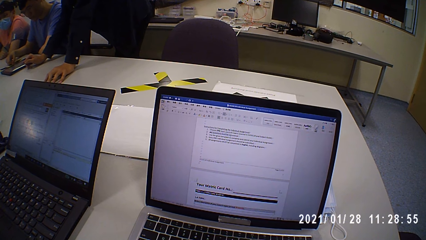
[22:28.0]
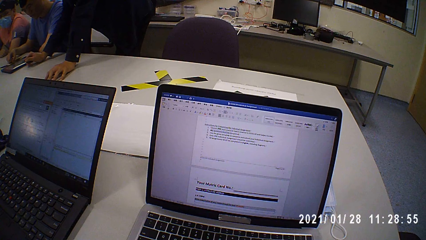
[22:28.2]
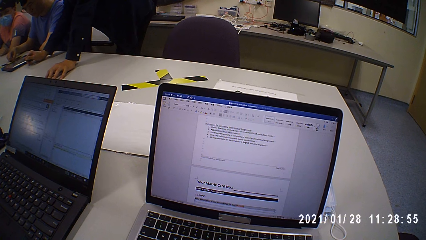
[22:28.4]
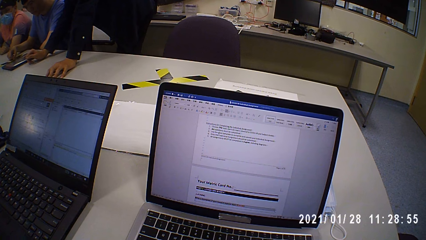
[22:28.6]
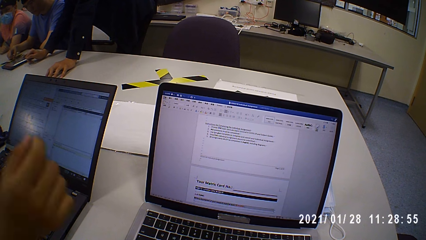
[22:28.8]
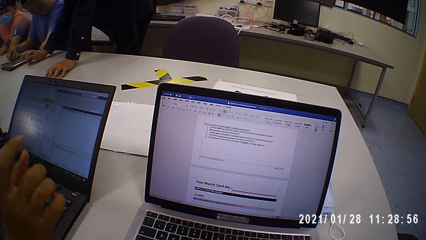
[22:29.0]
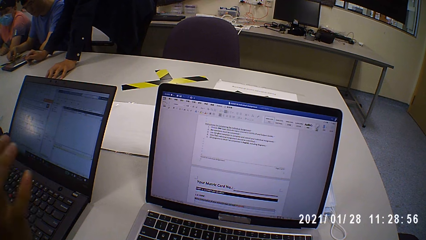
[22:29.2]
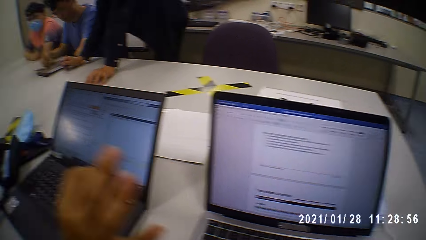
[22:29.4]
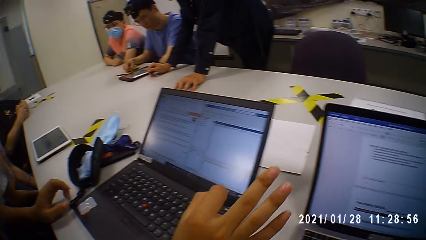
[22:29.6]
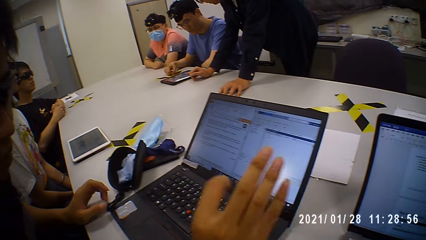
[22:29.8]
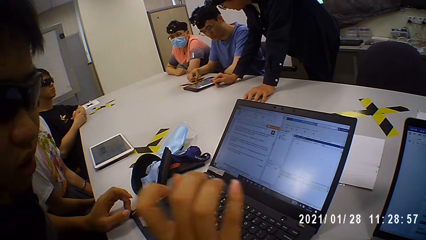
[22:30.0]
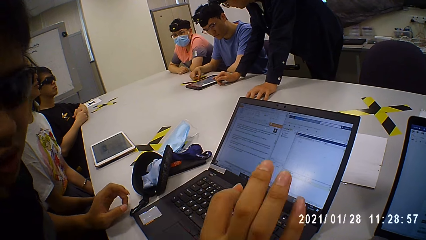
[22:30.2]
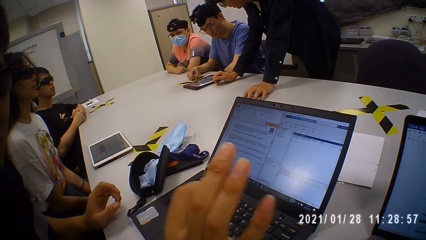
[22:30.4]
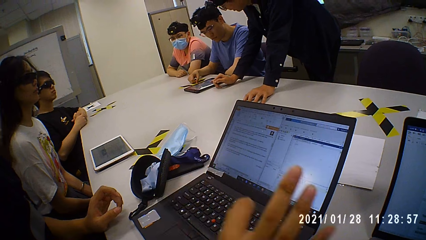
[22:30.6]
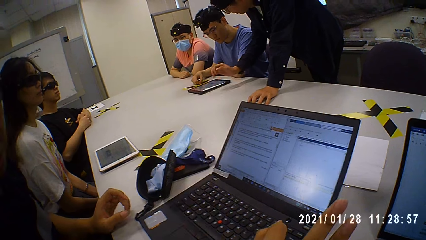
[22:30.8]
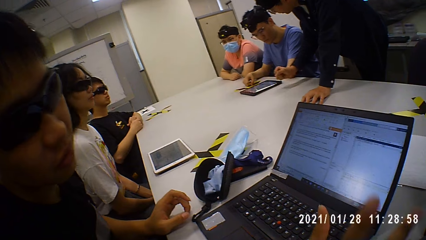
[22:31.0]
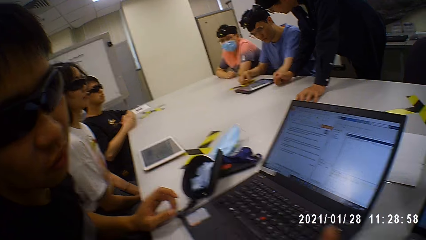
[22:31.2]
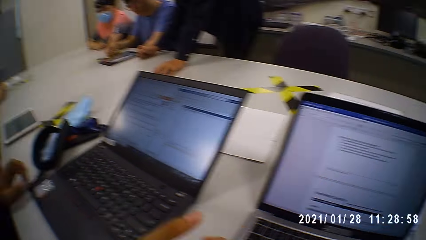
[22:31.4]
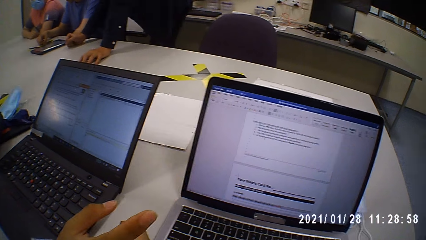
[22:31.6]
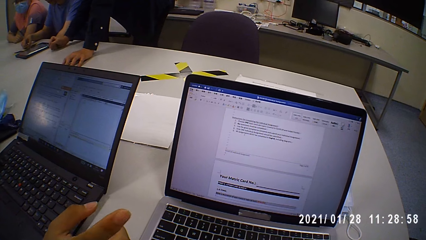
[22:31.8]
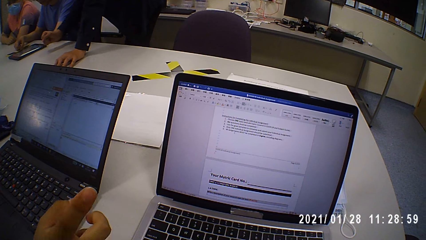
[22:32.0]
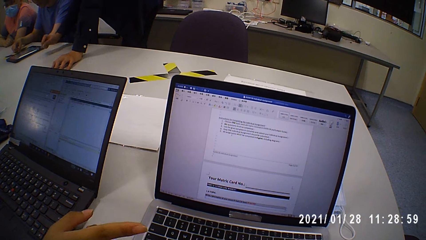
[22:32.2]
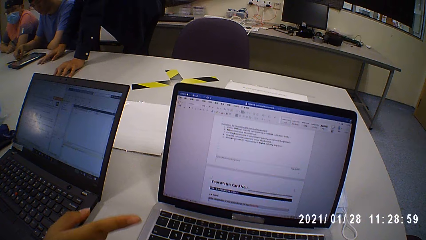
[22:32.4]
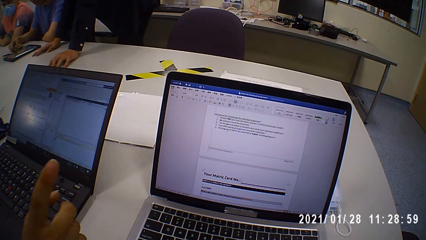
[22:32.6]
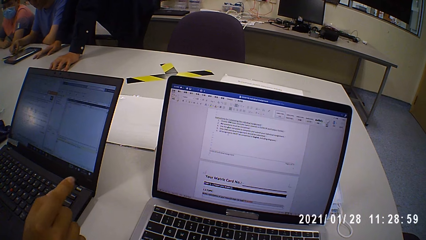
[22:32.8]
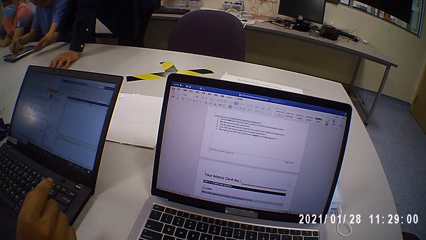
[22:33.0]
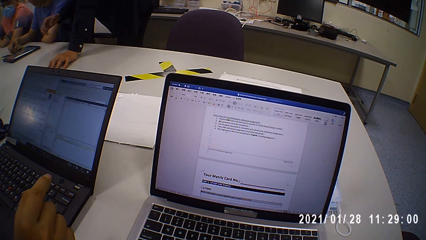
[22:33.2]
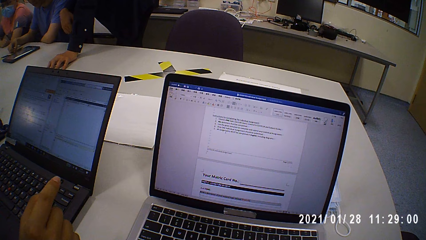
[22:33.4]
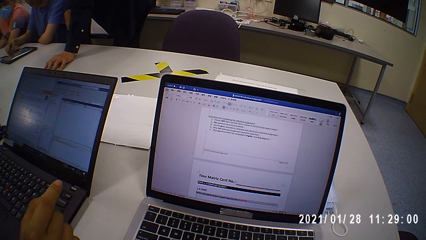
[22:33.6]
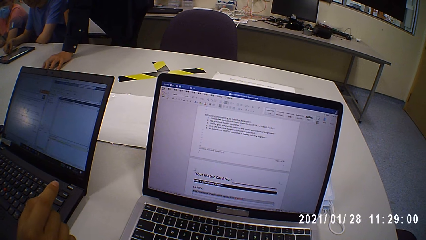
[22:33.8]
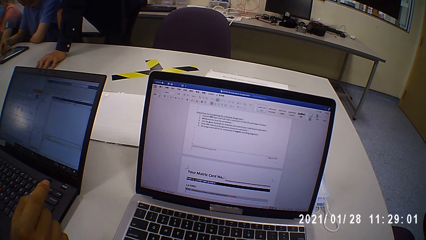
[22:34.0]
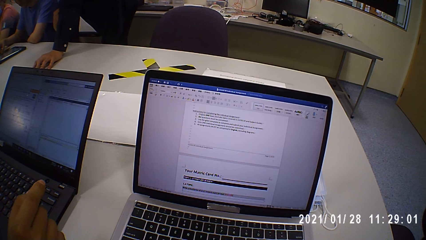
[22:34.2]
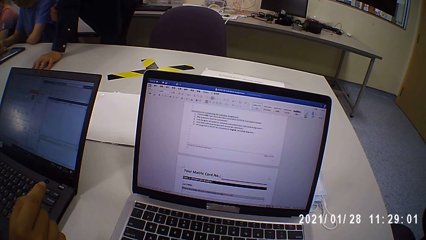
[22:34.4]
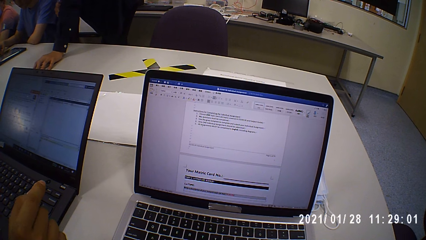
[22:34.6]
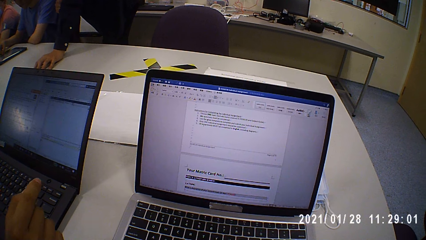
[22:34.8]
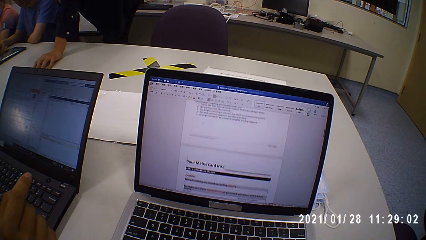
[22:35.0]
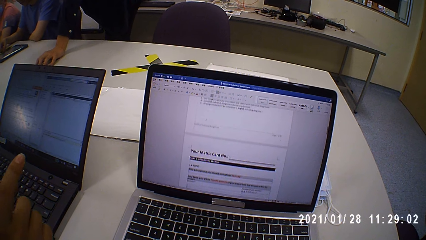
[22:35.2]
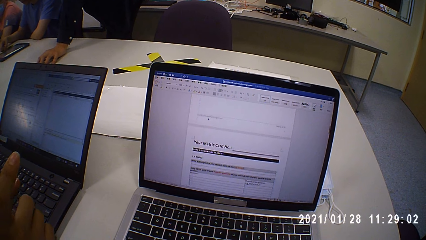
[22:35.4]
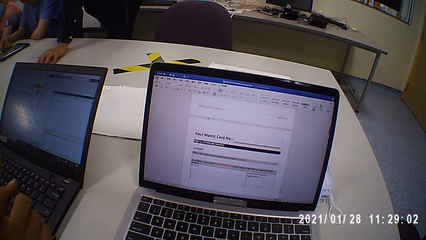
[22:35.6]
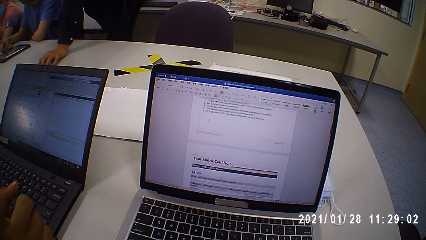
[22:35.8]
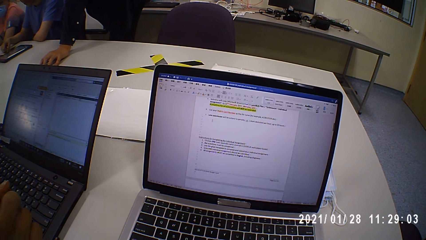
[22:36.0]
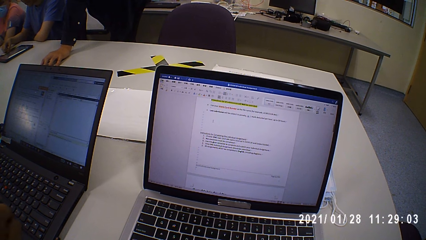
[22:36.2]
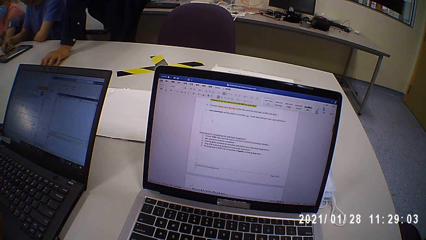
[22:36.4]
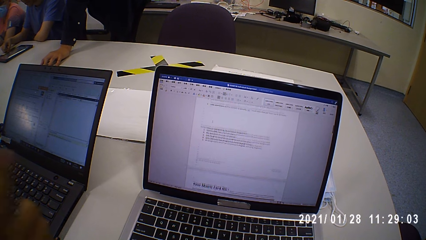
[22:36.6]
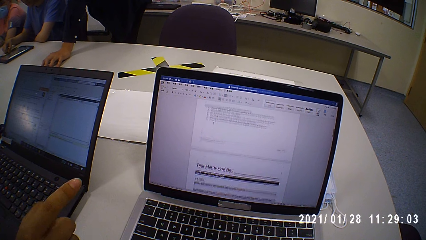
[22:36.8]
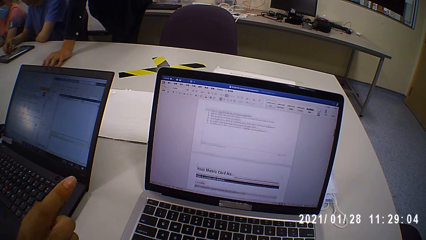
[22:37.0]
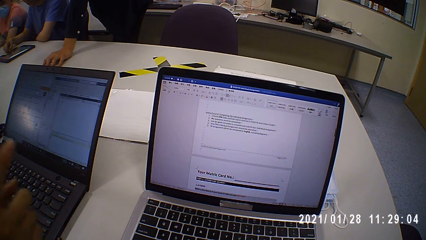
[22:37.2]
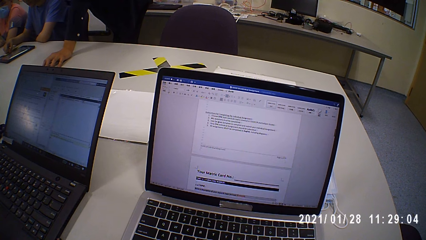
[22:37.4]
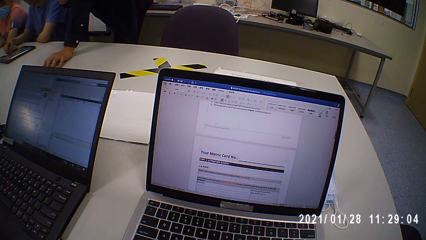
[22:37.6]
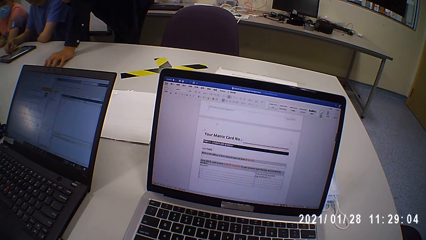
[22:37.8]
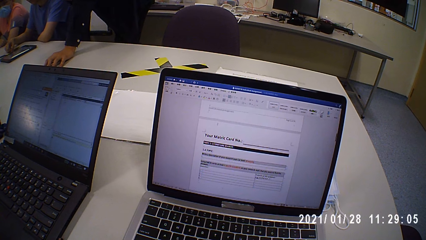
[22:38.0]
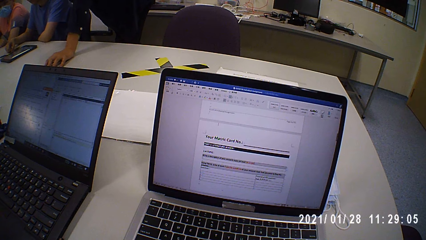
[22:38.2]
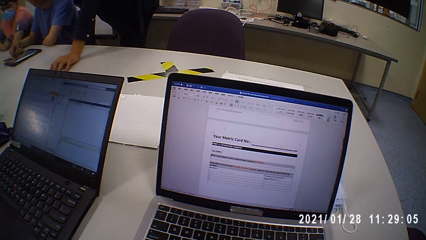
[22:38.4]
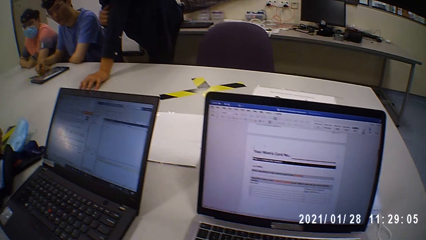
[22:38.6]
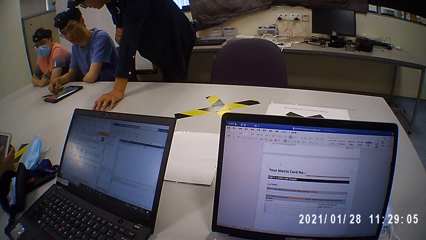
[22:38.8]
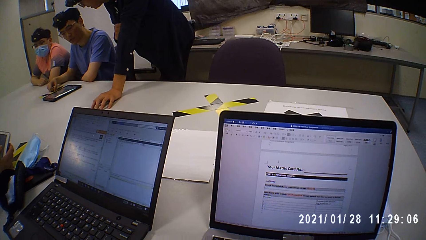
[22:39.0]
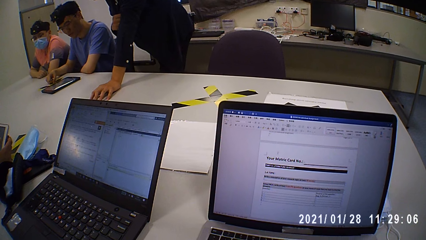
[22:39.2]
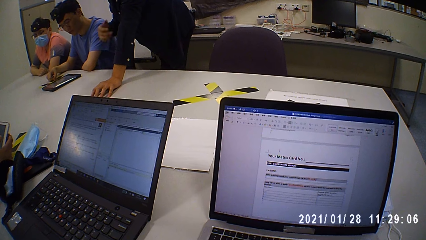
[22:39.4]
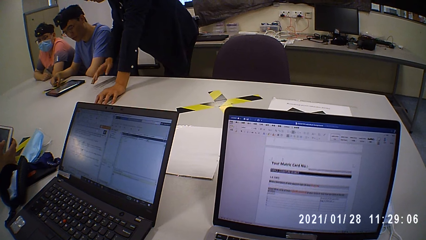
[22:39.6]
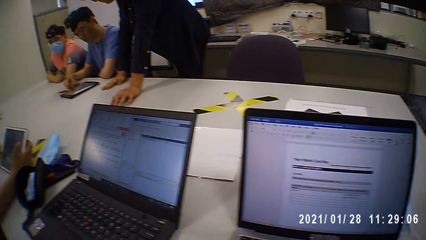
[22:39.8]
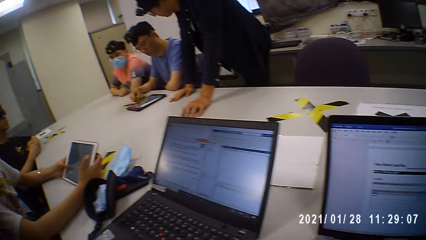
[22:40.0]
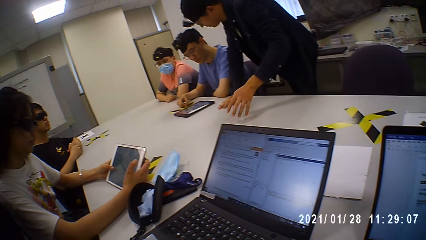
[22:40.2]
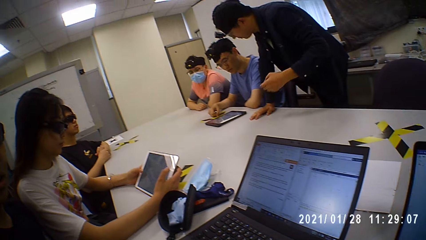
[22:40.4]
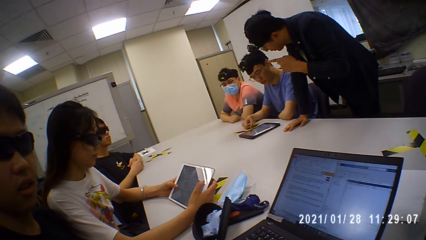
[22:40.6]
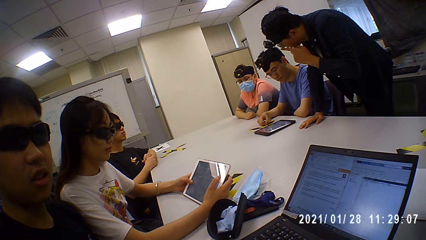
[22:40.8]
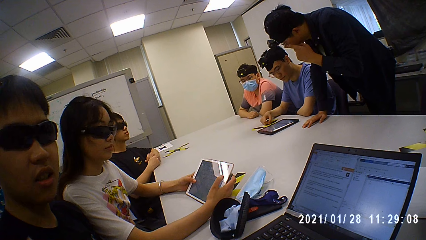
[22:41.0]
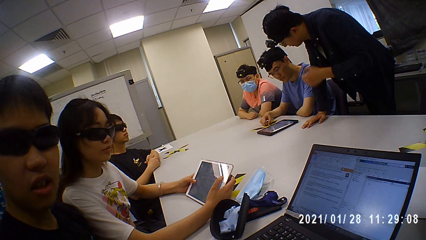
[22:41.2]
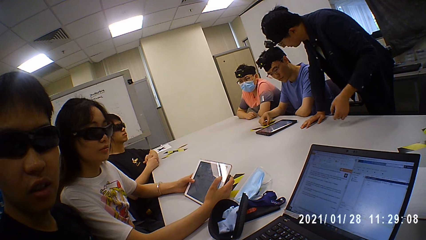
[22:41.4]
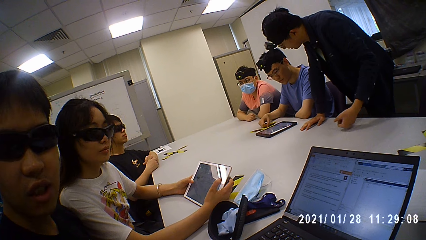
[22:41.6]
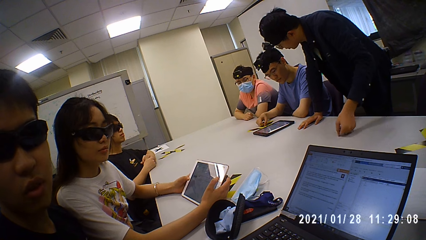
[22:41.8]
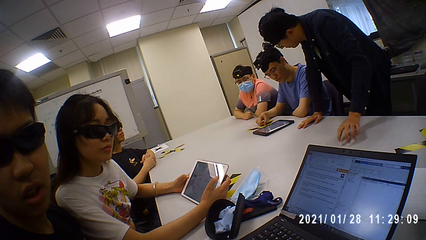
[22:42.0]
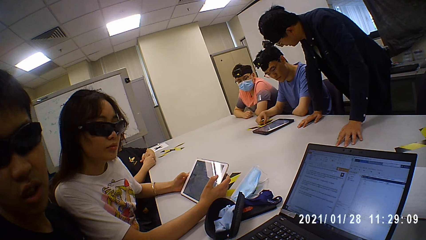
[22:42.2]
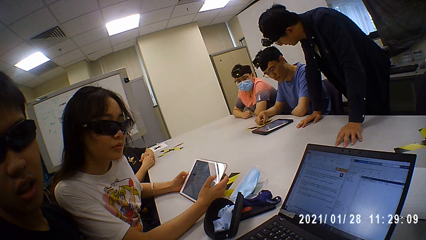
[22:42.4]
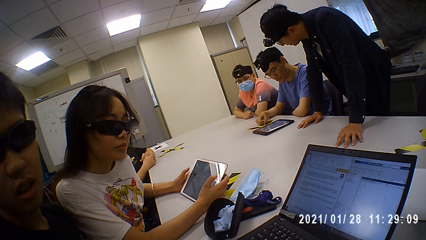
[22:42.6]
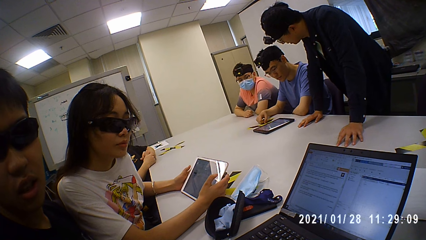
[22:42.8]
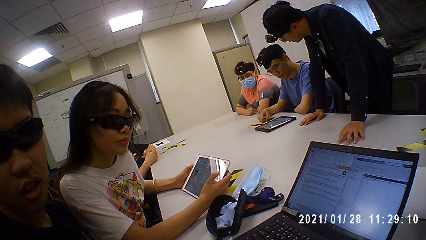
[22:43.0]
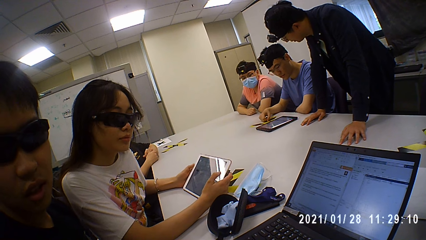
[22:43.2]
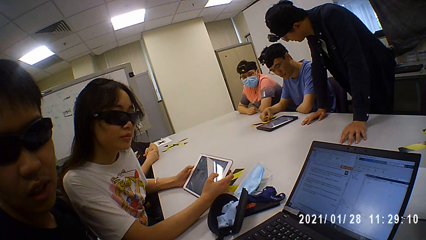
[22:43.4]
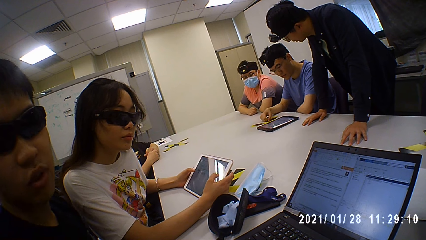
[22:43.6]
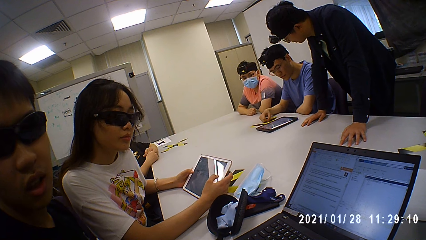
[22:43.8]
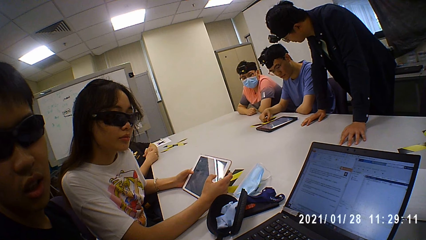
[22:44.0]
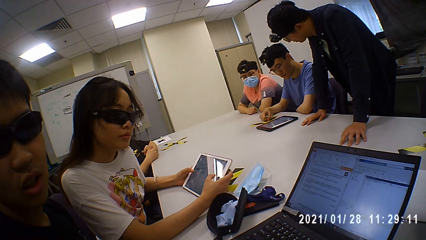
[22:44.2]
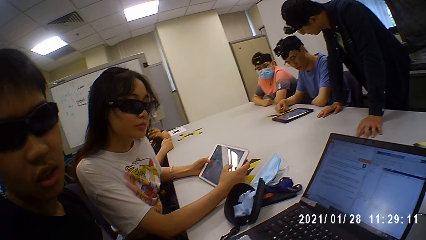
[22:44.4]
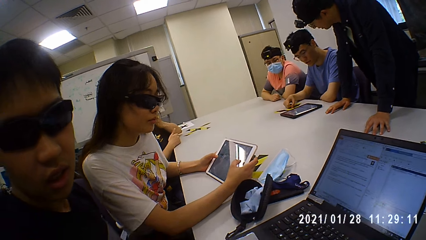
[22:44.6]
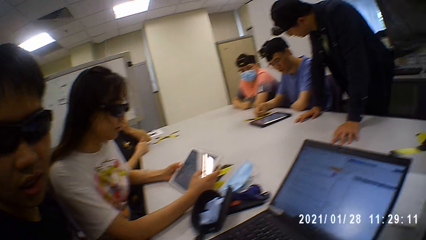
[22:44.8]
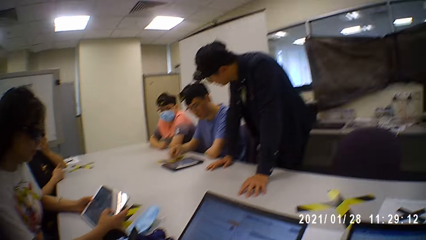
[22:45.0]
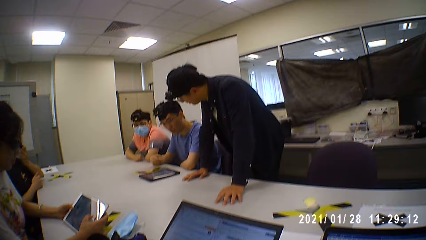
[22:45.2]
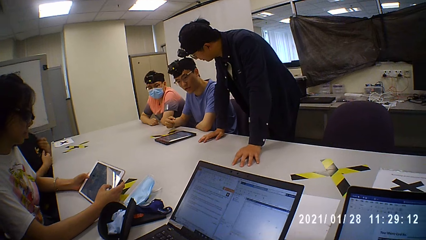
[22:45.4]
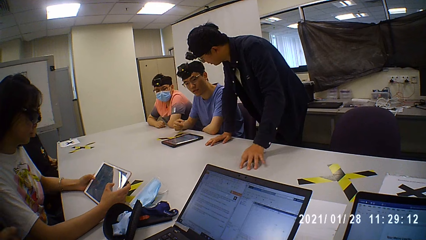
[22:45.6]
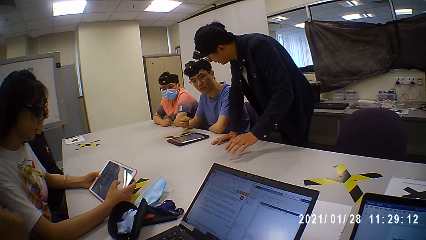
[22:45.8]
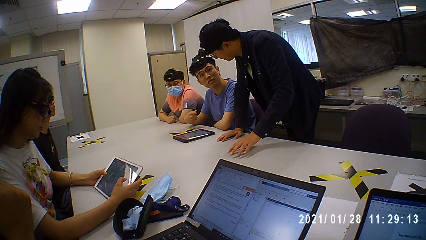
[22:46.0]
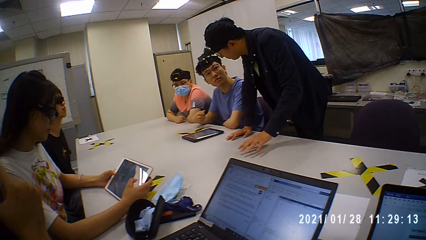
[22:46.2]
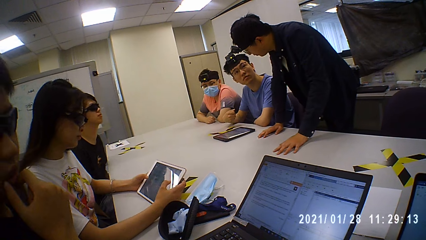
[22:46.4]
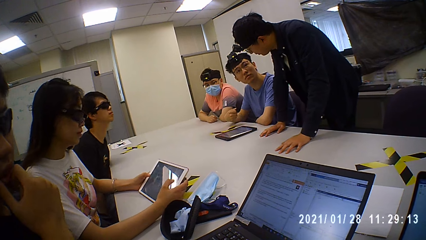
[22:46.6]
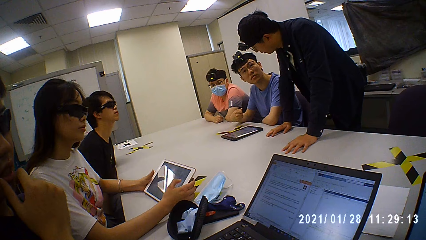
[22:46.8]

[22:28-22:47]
A man converses with the camera wearer. The camera wearer looks around. Another man lifts his right hand from the table. The other man places his right hand on the table. The other man pulls the left sleeve of his shirt with his right hand. The camera wearer operates the laptop. They look around. The other man places his right hand on the table. The other man touches his face with his left hand. The other man places his left hand on the table. A person sits next to another person. A third man talks to the camera wearer. The camera wearer talks to the third man. The second person scrolls on the tablet.
